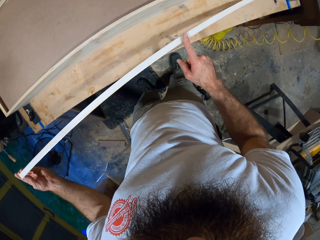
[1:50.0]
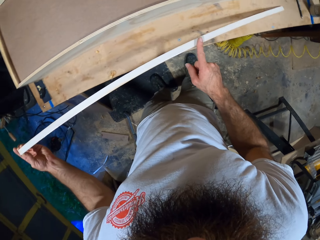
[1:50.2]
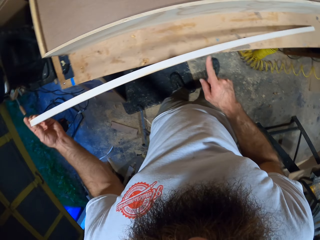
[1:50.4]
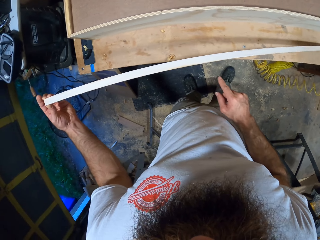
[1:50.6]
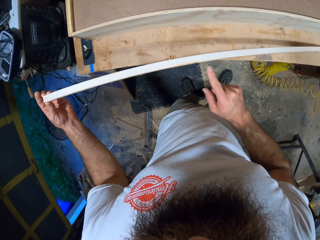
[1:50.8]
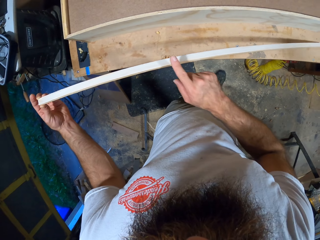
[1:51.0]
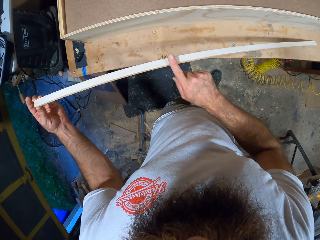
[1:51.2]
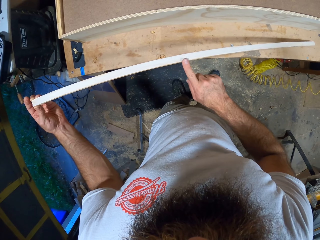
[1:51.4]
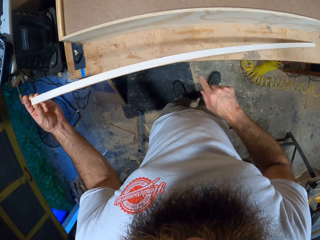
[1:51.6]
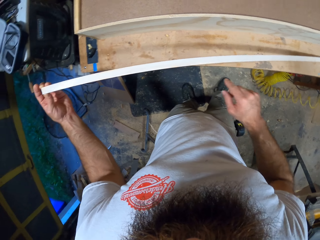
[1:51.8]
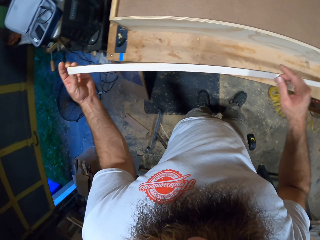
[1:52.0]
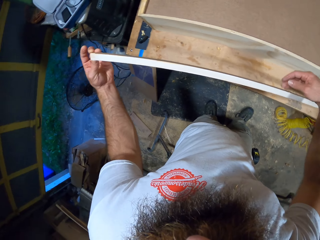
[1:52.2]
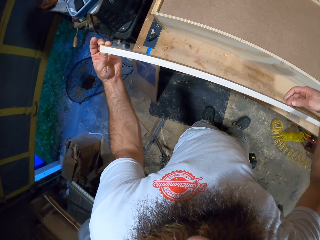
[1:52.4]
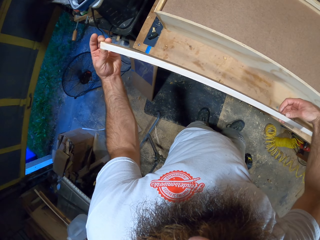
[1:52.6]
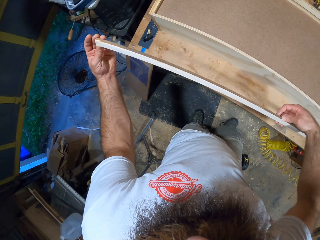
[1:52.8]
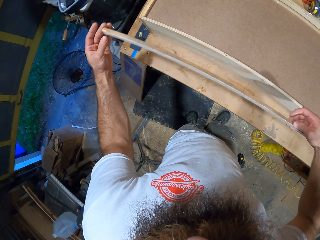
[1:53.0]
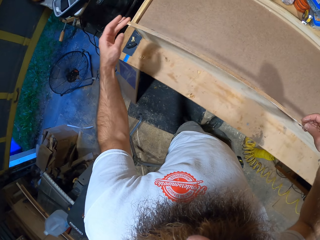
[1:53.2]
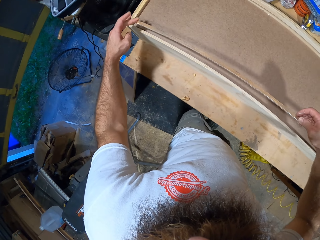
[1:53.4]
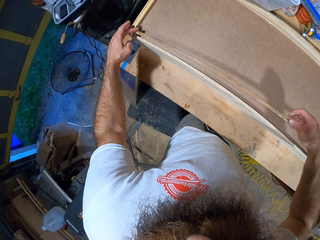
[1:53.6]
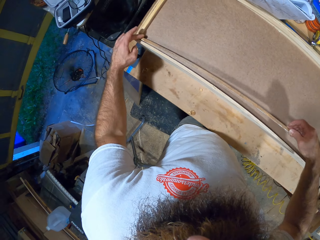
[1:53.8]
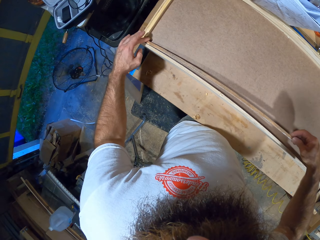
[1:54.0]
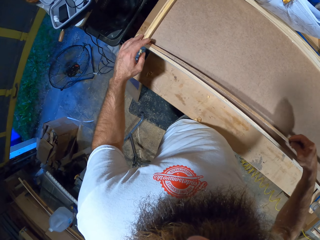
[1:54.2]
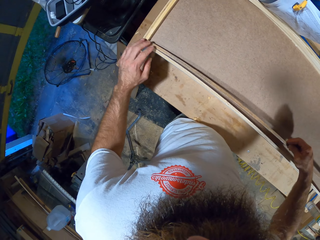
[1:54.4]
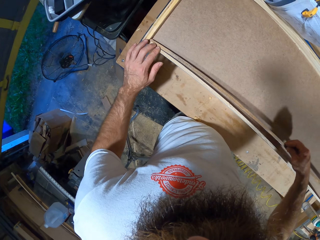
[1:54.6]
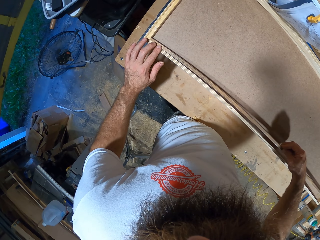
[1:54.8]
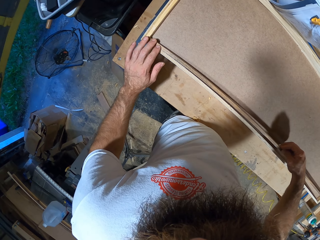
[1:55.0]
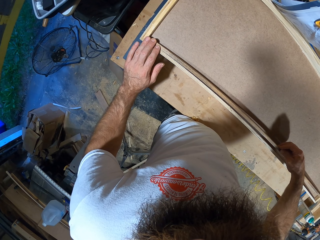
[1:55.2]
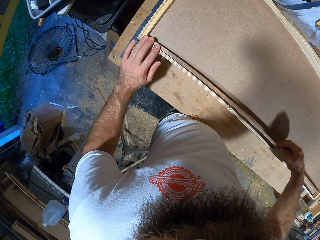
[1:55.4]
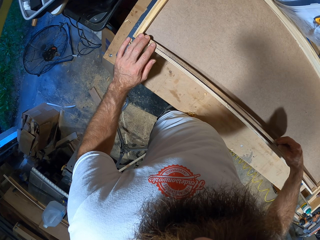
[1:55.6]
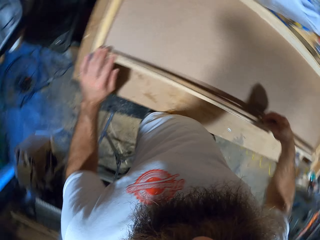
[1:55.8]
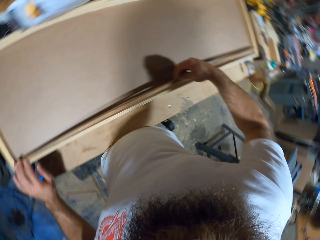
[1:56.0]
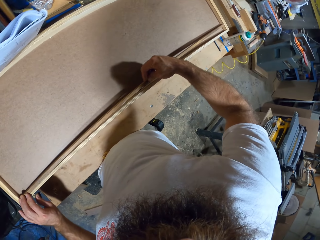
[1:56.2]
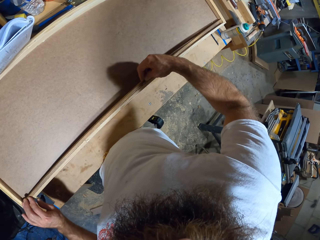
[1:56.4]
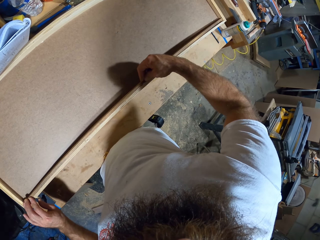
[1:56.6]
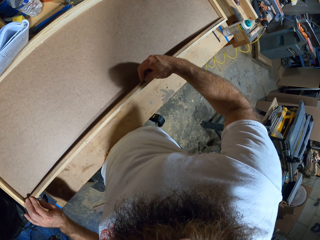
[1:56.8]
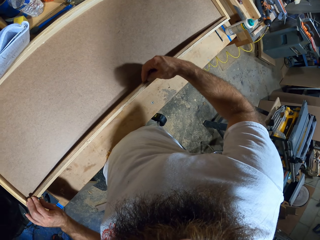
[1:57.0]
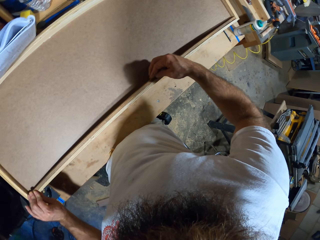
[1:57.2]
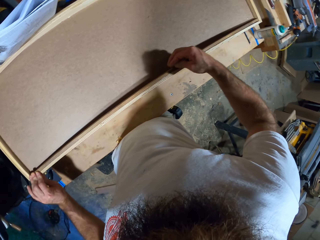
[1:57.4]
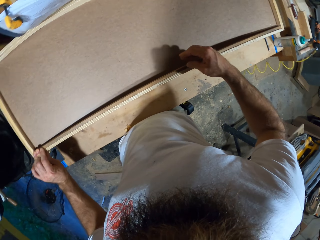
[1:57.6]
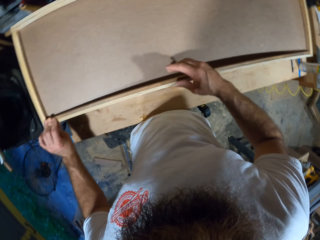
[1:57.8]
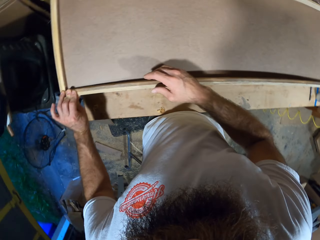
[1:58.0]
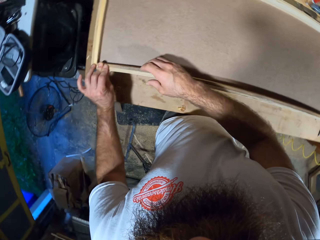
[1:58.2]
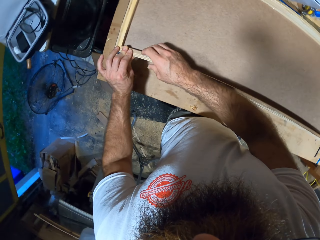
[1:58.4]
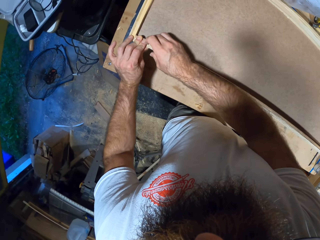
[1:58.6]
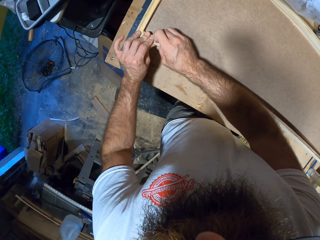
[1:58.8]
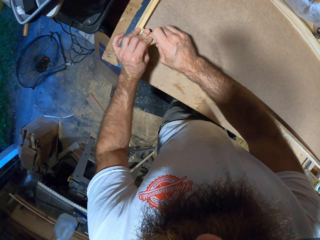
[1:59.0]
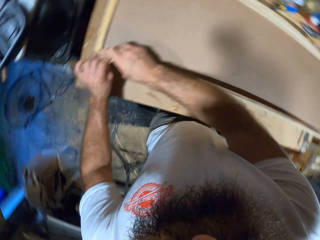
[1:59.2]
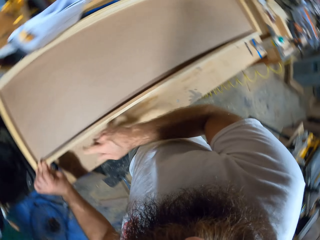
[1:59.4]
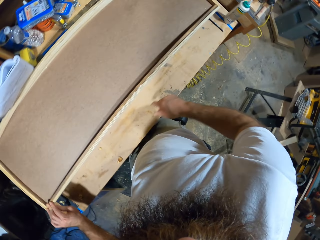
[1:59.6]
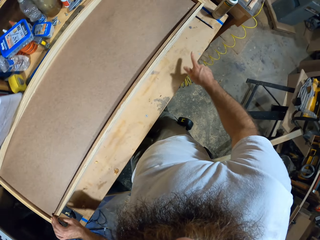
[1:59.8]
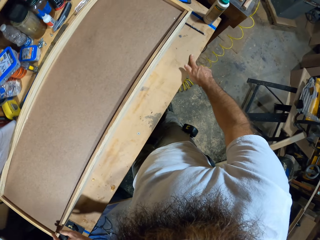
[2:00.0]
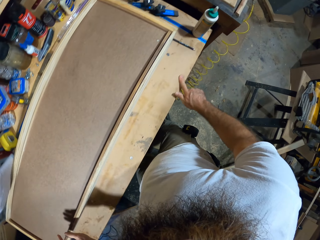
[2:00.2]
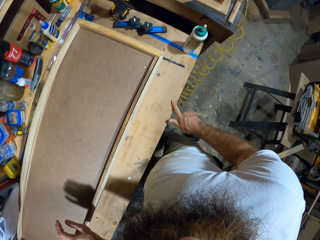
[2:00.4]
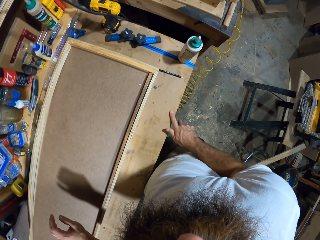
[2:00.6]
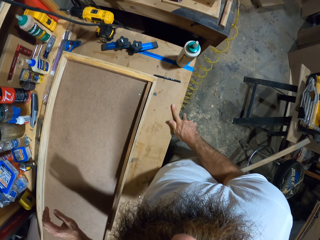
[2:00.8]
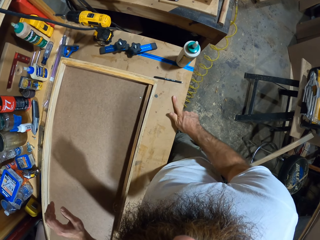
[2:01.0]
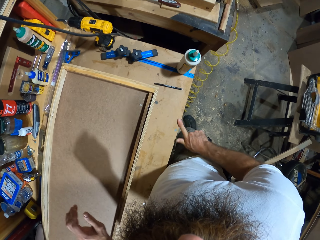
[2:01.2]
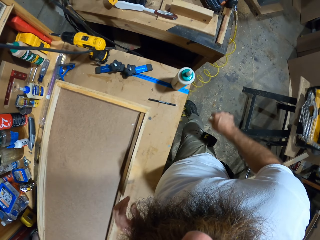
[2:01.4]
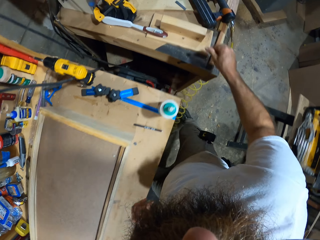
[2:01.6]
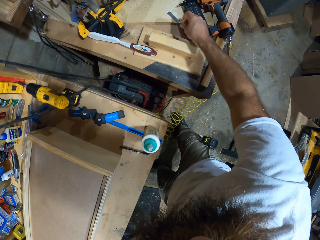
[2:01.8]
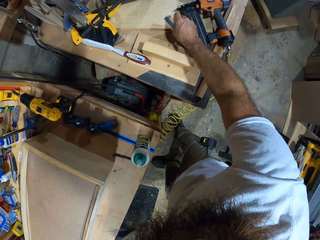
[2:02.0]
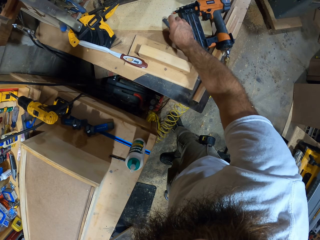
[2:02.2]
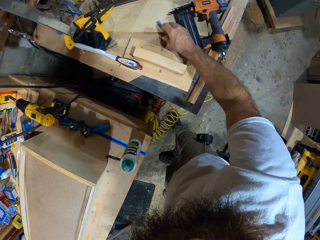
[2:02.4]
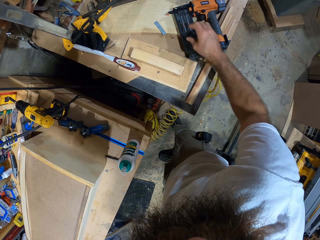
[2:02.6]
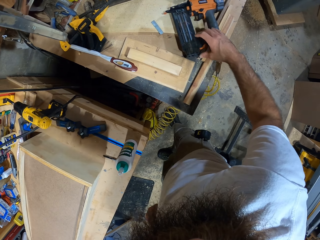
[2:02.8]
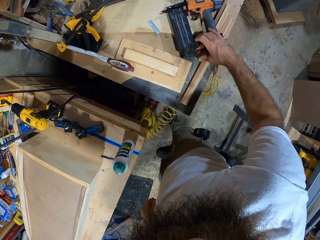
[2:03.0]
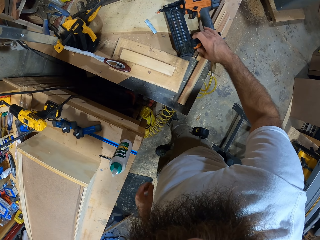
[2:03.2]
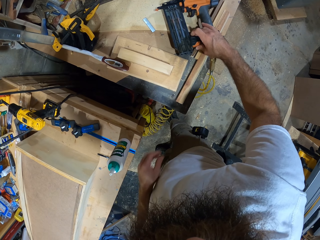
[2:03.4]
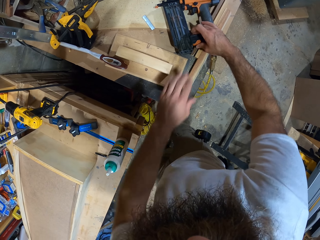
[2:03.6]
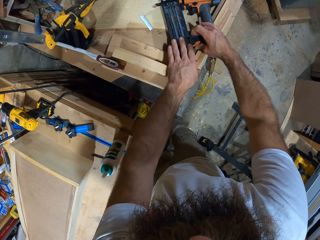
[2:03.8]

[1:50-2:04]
The camera wearer carries the plank with both hands. He picks up the wood. He fits the wood on the structure. He glues the plank by the wooden frame with both hands. He rubs his finger on the table. He touches a blade.

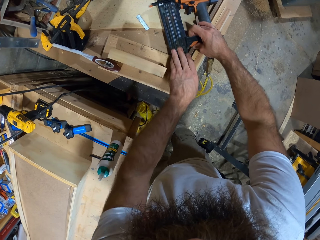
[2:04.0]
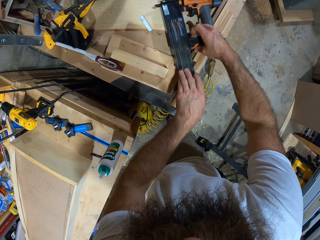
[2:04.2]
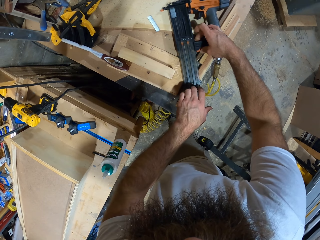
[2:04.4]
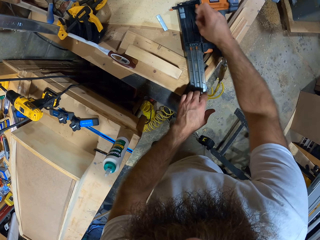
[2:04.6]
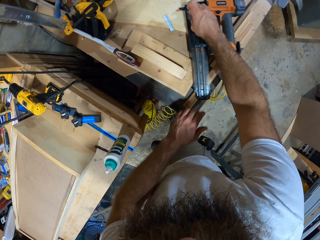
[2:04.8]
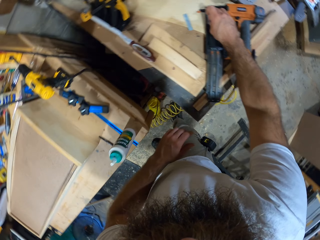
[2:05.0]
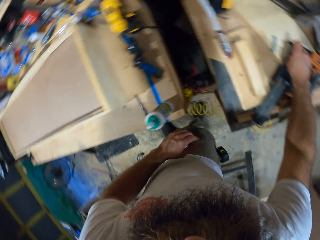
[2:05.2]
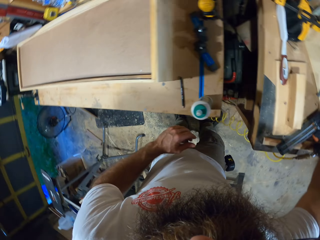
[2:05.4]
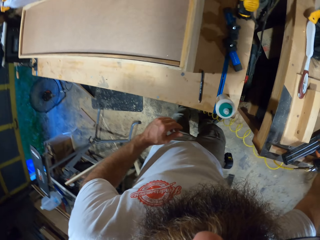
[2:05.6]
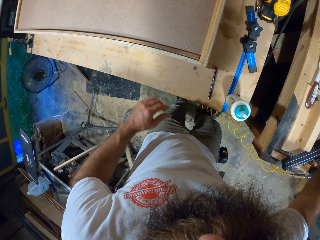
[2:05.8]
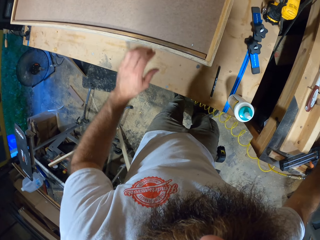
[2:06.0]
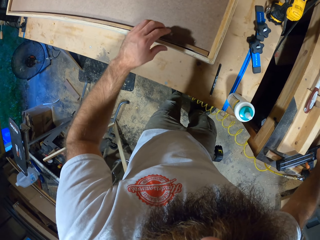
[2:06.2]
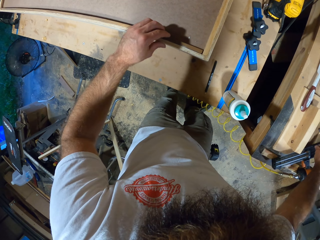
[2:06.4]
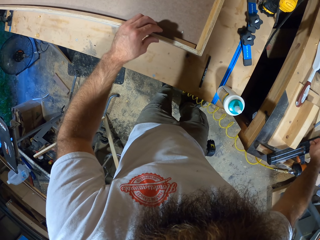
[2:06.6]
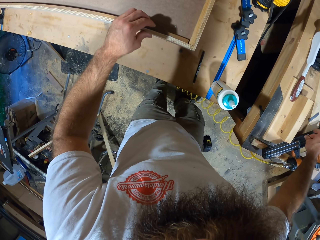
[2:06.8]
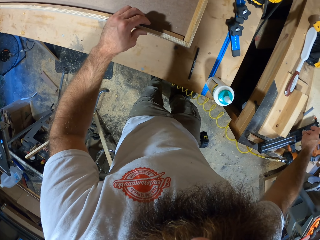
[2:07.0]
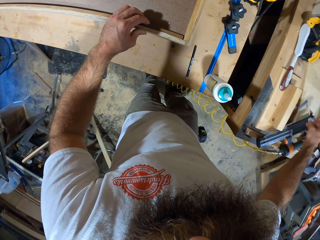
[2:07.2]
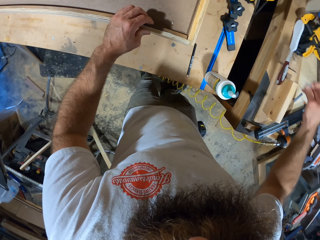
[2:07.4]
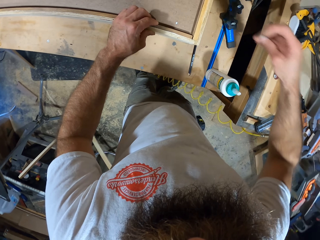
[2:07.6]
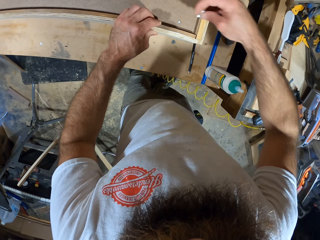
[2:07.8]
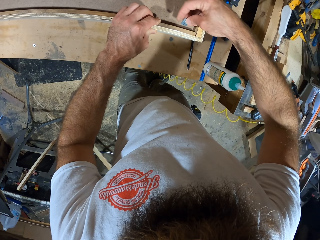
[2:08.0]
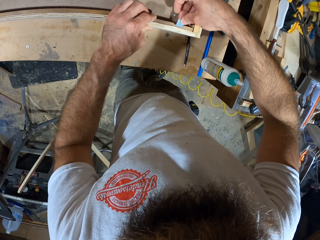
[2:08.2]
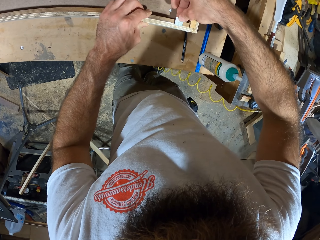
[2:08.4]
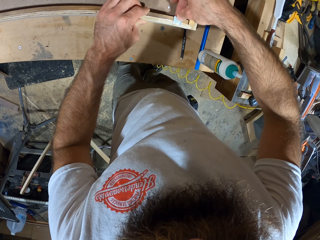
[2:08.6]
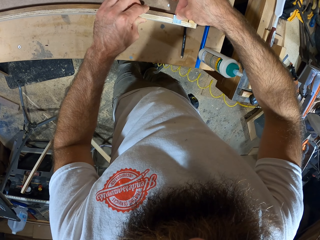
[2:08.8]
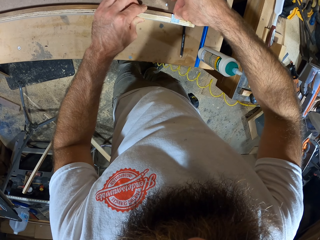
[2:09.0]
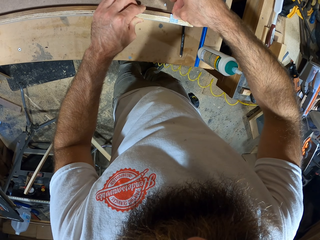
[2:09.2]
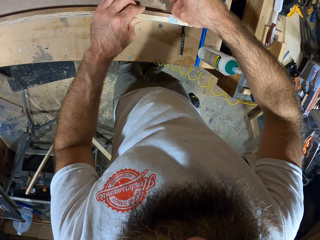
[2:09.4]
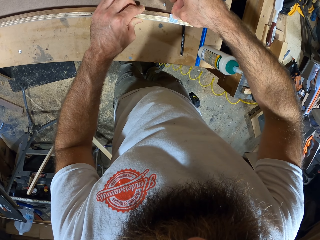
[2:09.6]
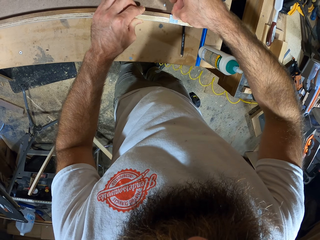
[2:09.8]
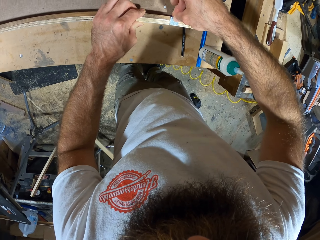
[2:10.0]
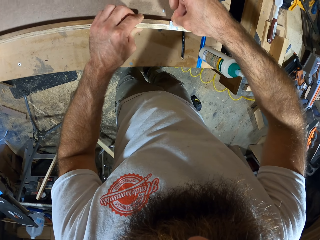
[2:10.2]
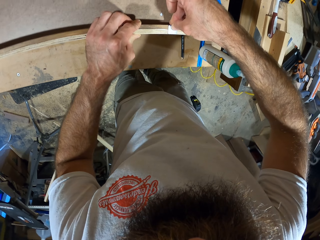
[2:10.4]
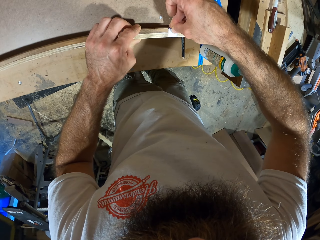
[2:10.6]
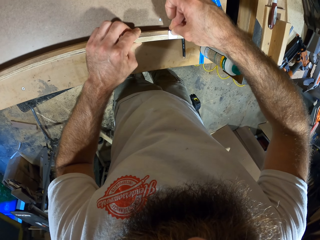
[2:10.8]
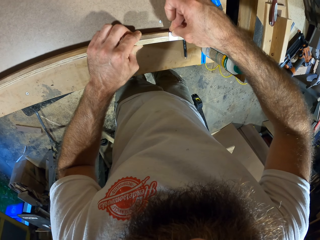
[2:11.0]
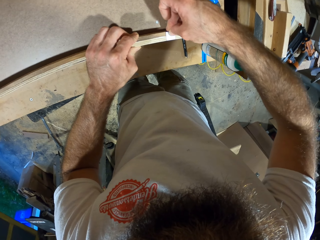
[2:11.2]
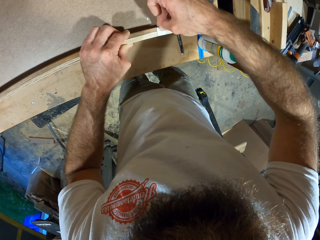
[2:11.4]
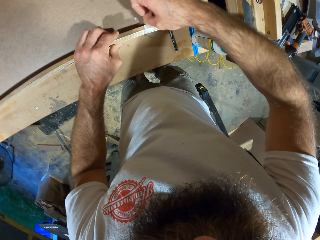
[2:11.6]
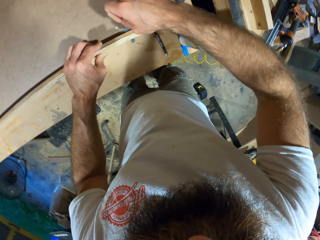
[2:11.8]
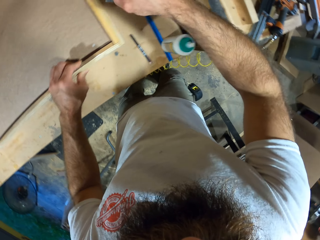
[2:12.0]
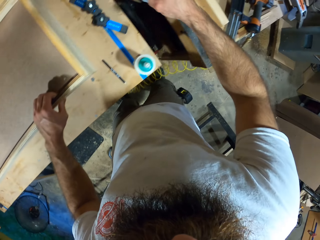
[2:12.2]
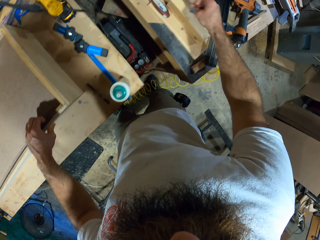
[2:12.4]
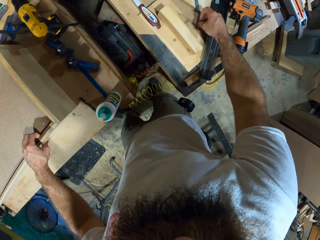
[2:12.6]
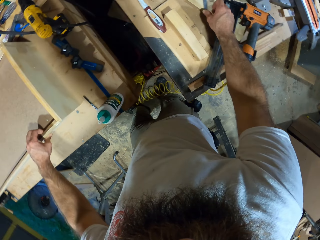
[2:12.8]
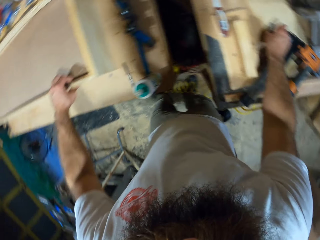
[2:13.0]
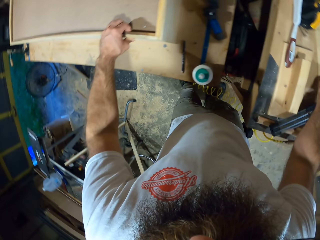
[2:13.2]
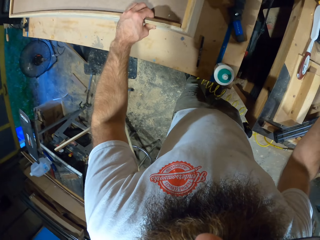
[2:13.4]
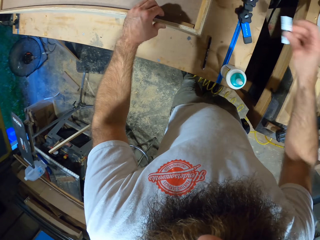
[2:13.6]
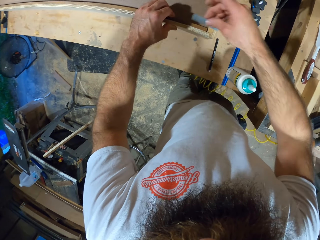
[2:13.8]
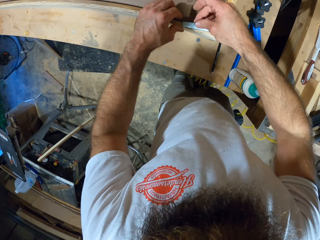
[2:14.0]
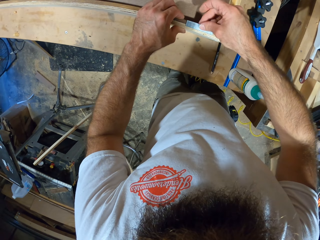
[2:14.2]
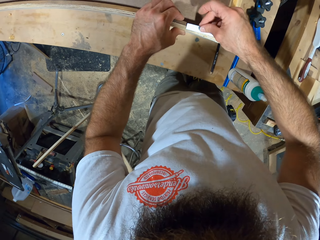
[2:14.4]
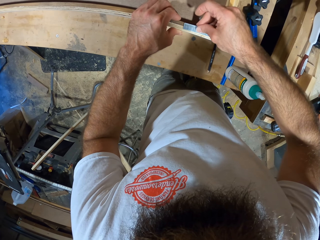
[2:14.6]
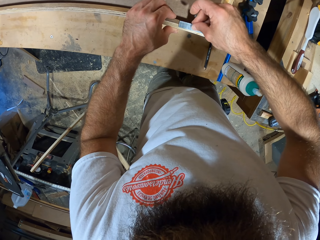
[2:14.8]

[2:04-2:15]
The camera wearer slides the ruler from the tool. He picks up a metal hinge or small blade on a workbench with his right hand. He touches the wooden frame with his left hand. He places the metal hinge on the wooden frame with his right hand. He removes the metal hinge from the wooden frame with his right hand. He drops the metal hinge on the workbench with his right hand. He picks up another blade. He places a longer metal hinge on the wooden frame with his right hand.
